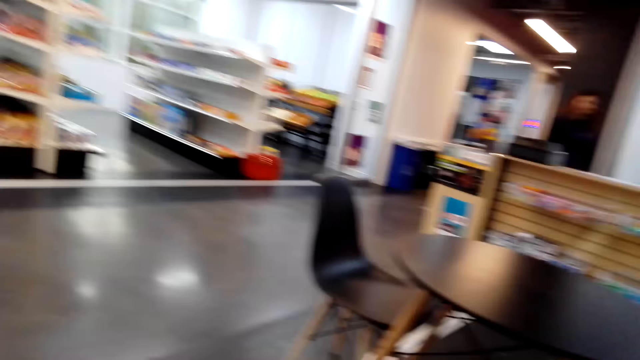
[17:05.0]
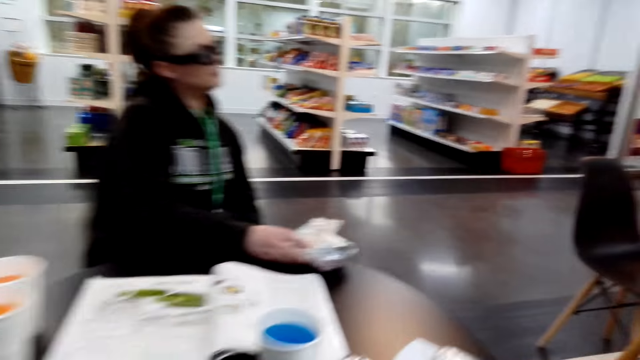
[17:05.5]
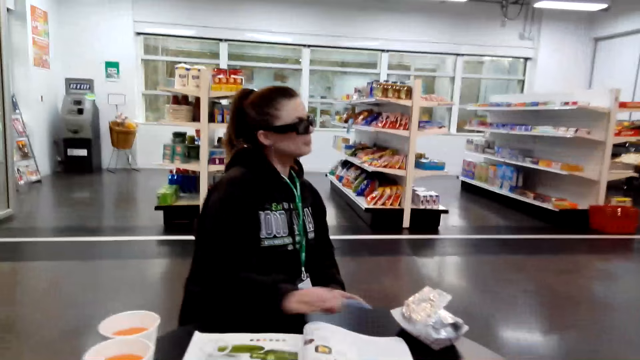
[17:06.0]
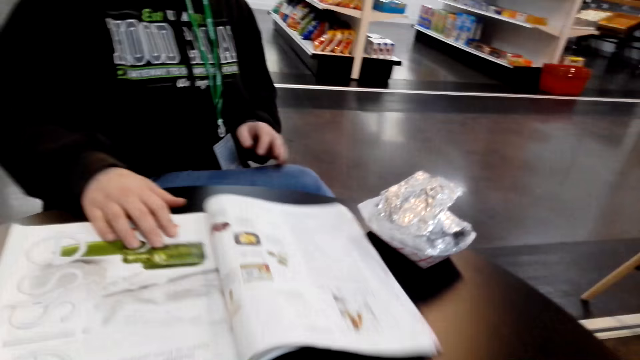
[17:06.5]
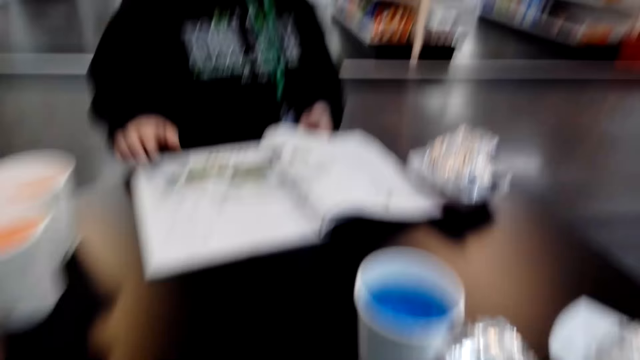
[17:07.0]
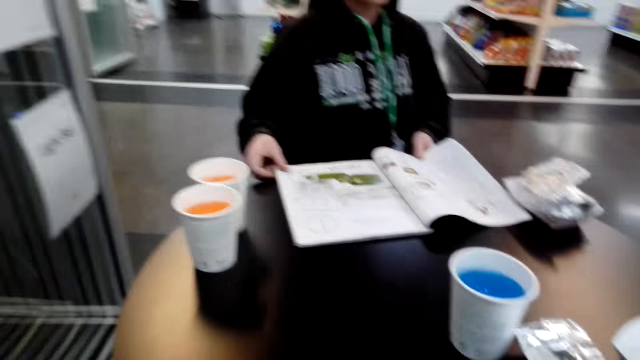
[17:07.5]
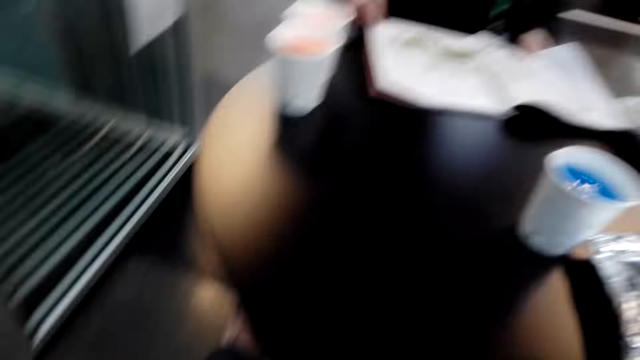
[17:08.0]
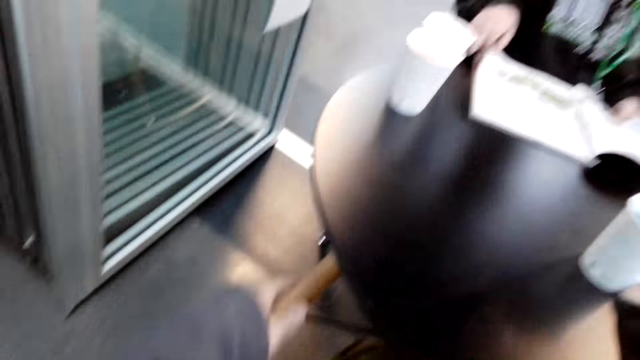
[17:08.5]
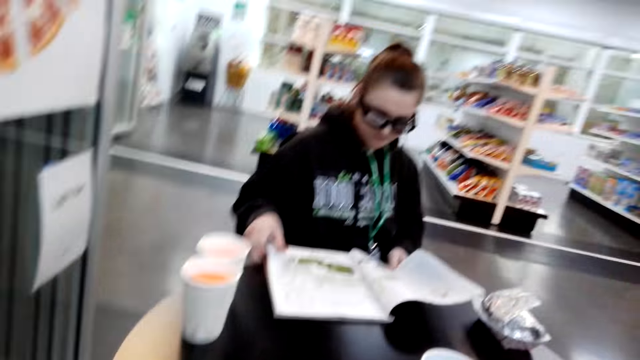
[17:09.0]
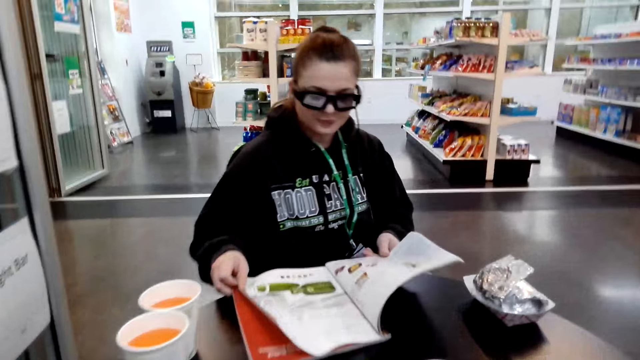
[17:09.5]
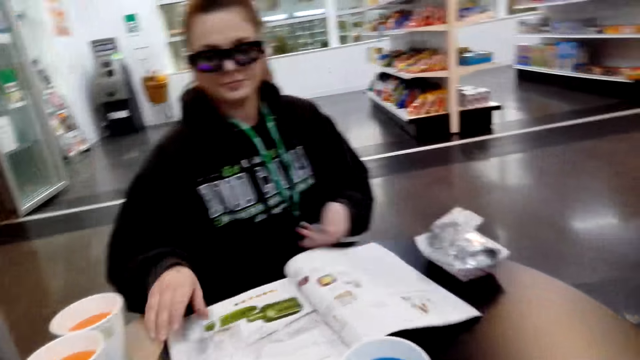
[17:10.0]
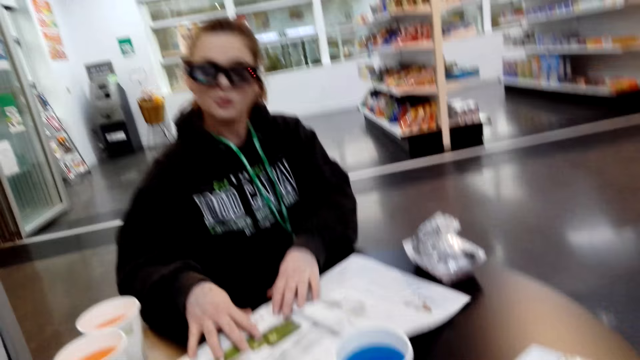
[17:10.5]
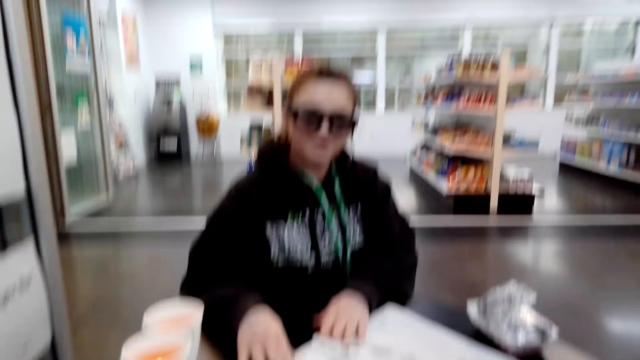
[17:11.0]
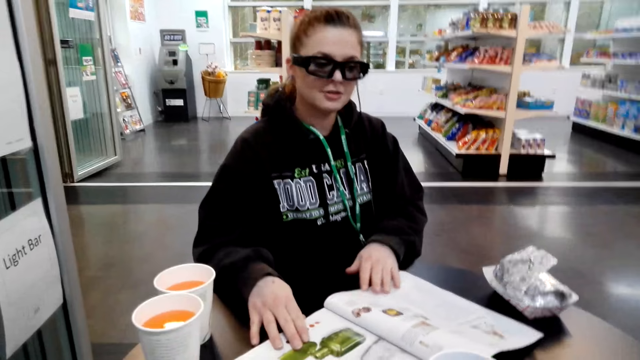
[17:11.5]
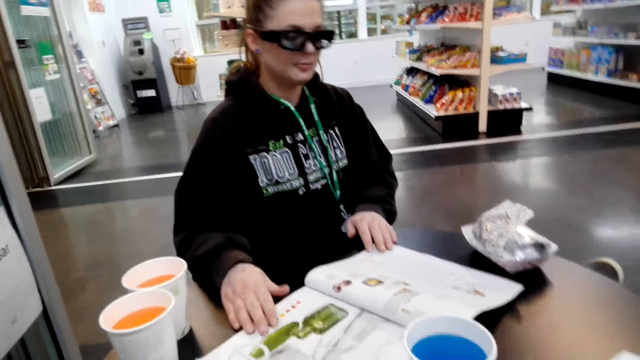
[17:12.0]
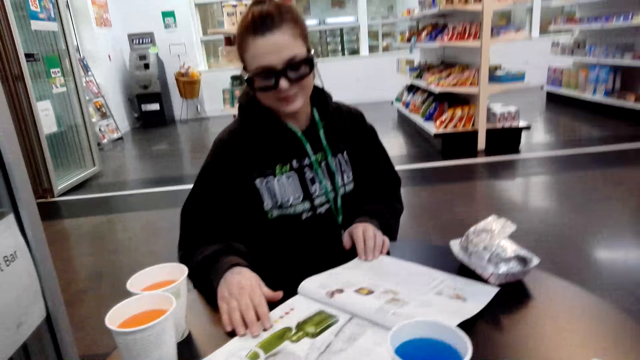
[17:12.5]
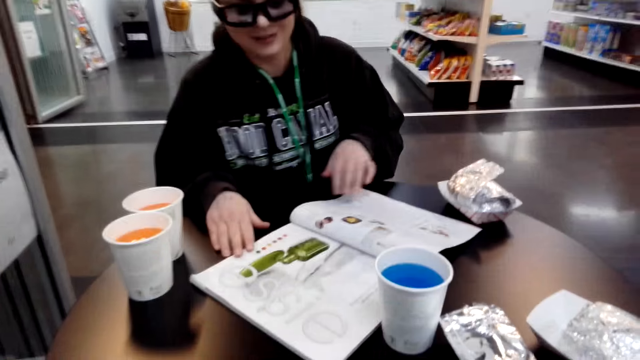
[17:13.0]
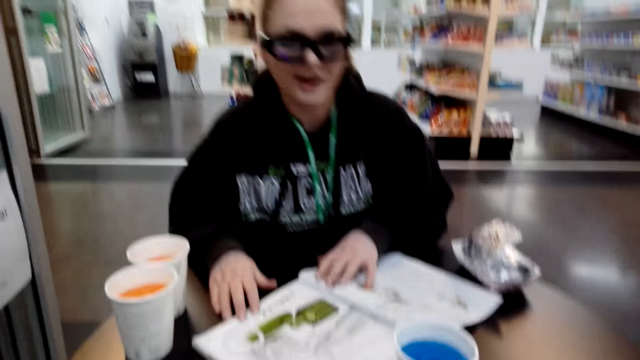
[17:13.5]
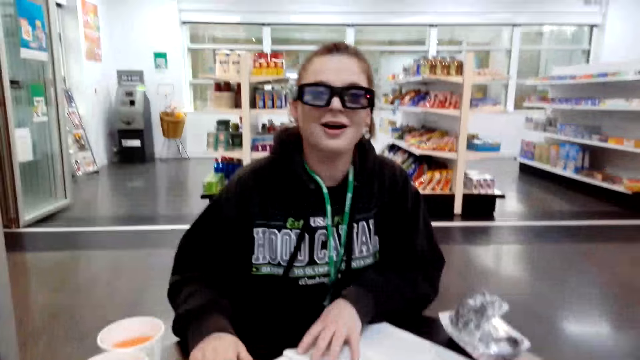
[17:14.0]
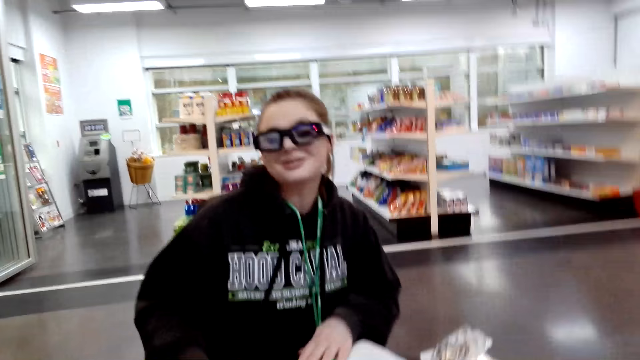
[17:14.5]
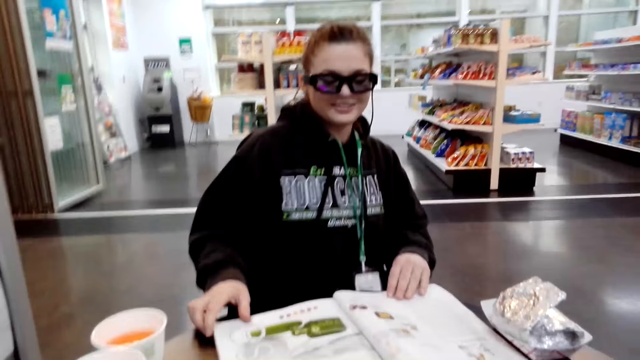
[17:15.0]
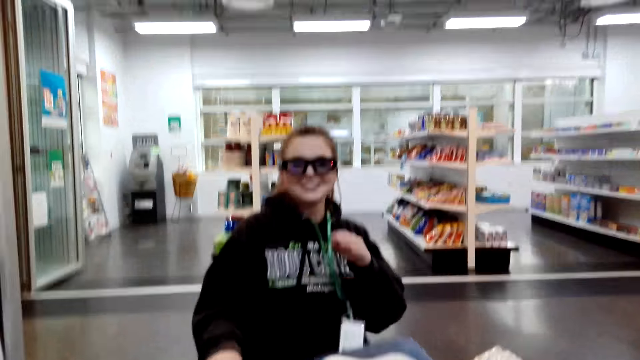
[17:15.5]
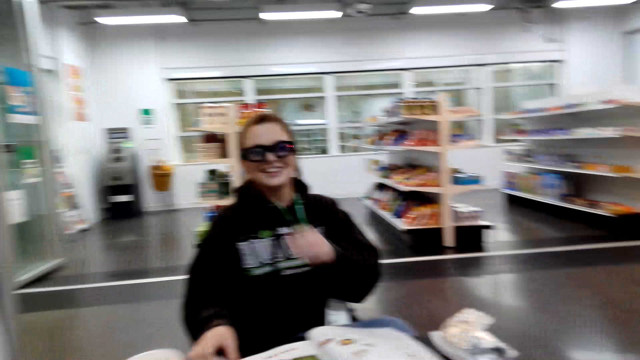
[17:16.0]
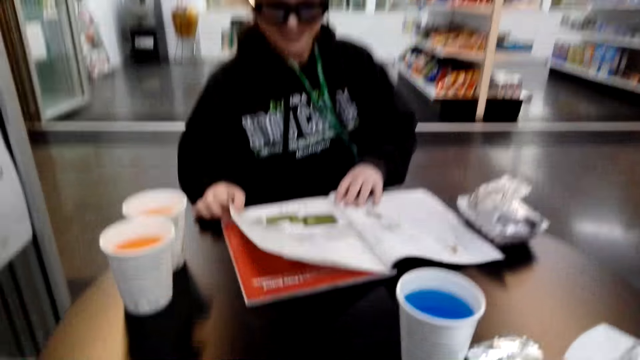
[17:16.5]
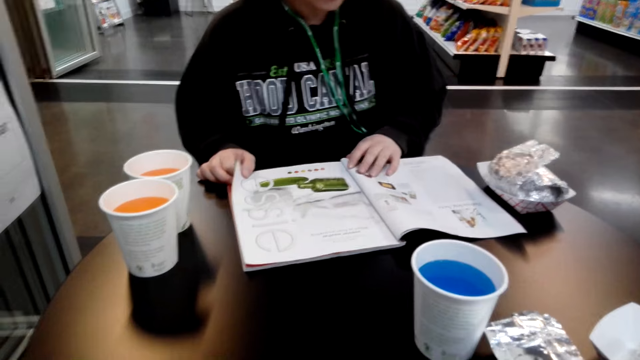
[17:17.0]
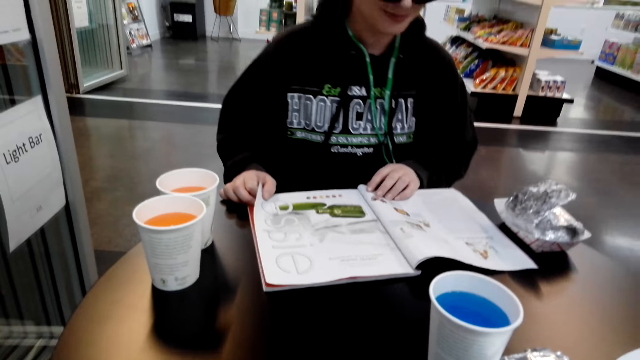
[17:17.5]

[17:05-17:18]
A woman pulls the book on the table. The camera wearer sits on a chair and looks around. The woman adjusts the book on the table and converses with the camera wearer. The woman adjusts the sitting position and moves her hand.

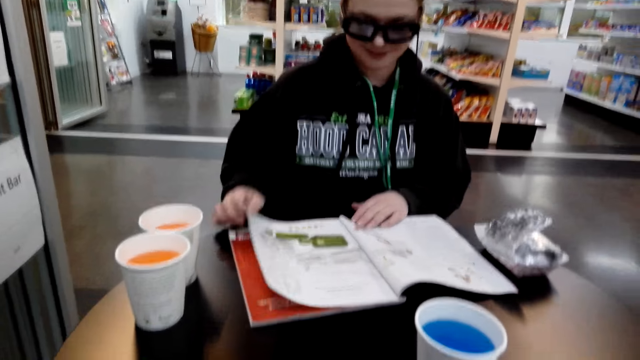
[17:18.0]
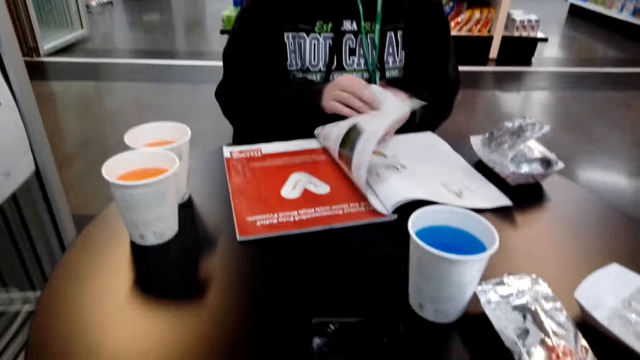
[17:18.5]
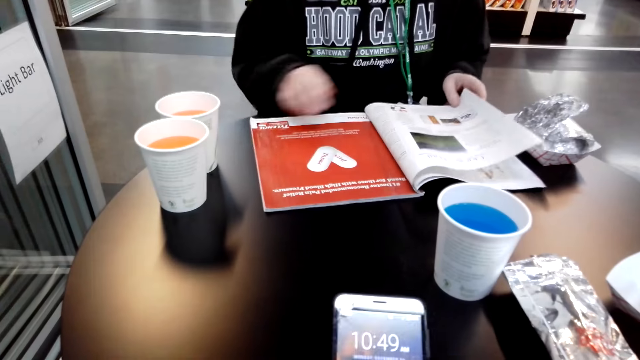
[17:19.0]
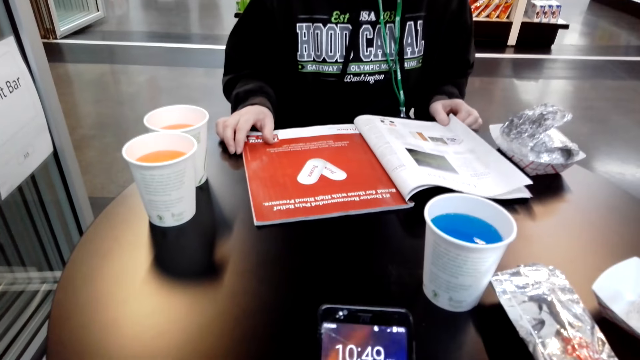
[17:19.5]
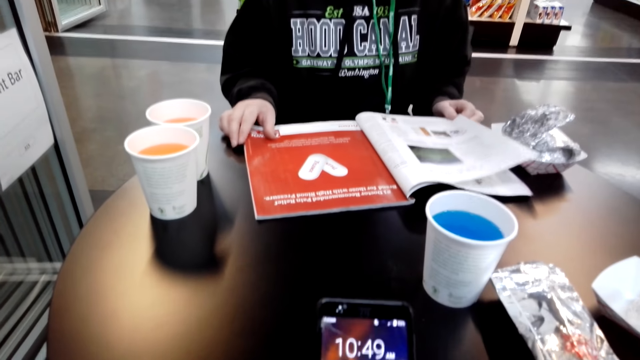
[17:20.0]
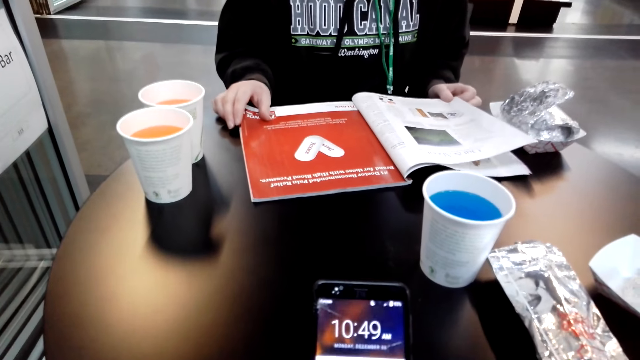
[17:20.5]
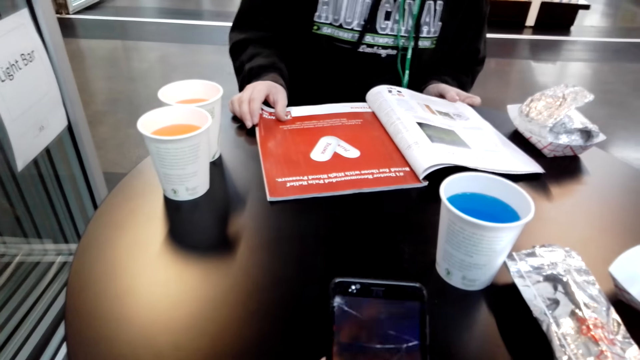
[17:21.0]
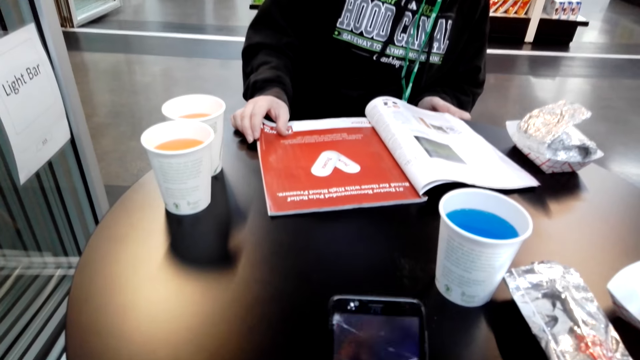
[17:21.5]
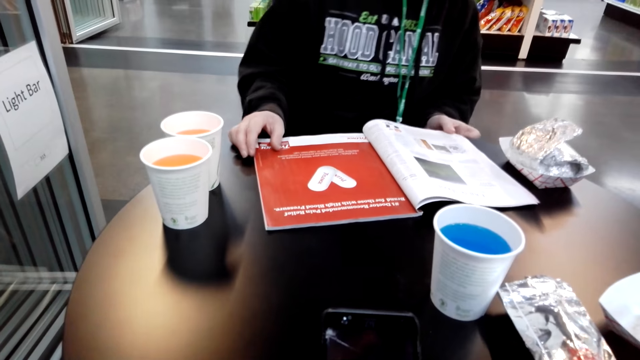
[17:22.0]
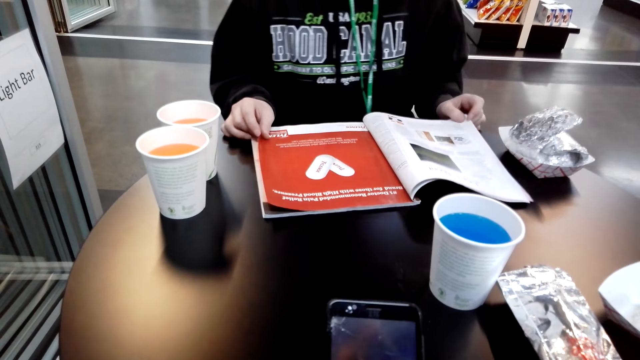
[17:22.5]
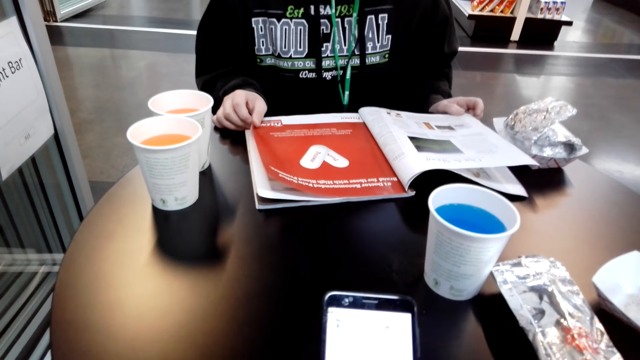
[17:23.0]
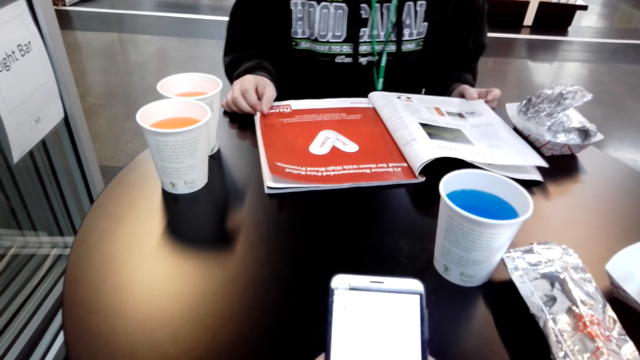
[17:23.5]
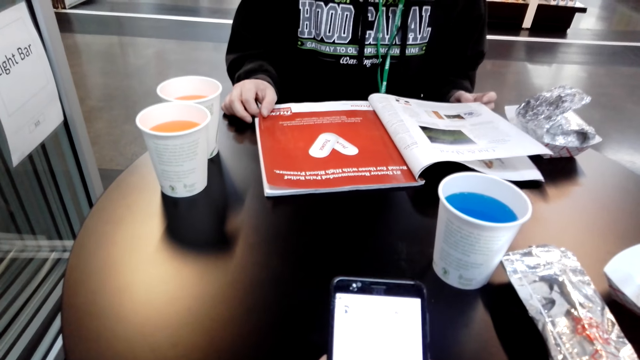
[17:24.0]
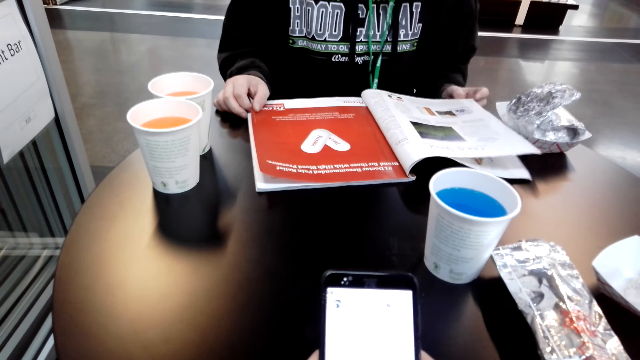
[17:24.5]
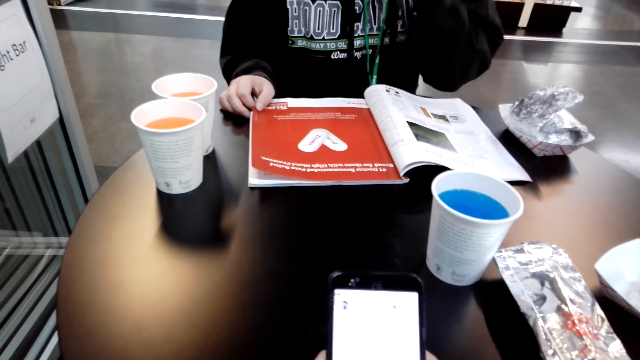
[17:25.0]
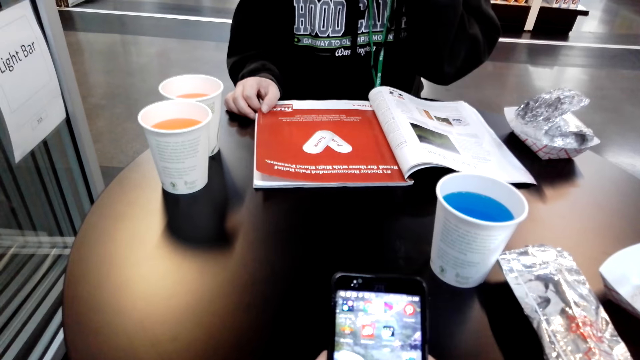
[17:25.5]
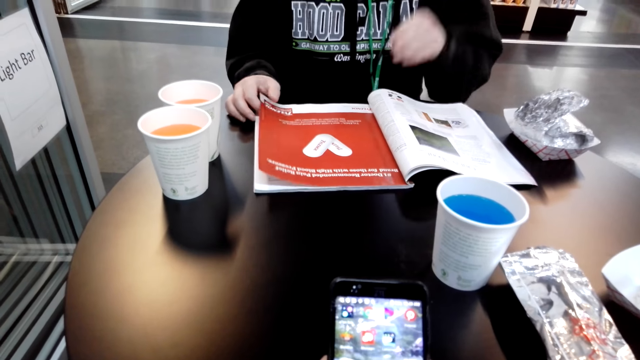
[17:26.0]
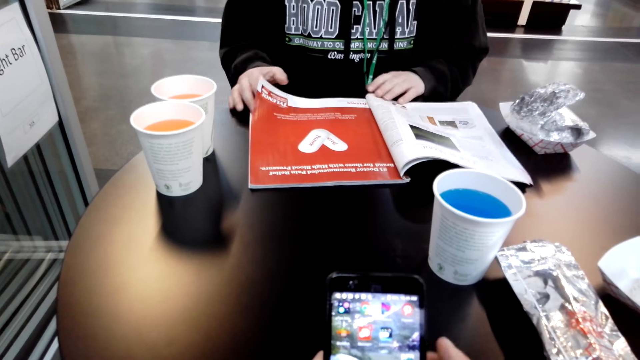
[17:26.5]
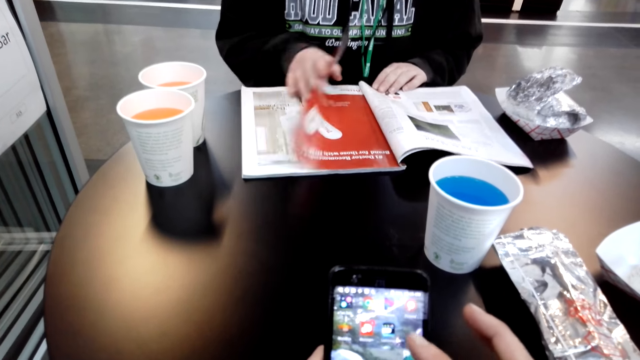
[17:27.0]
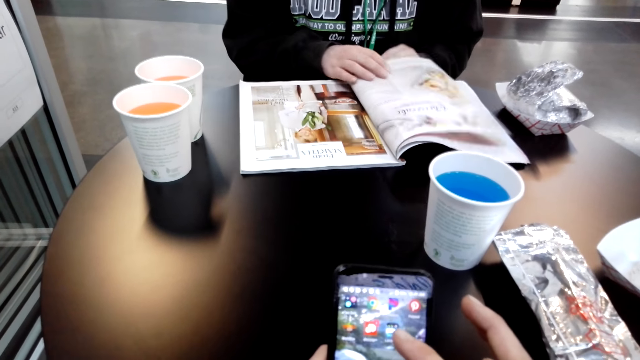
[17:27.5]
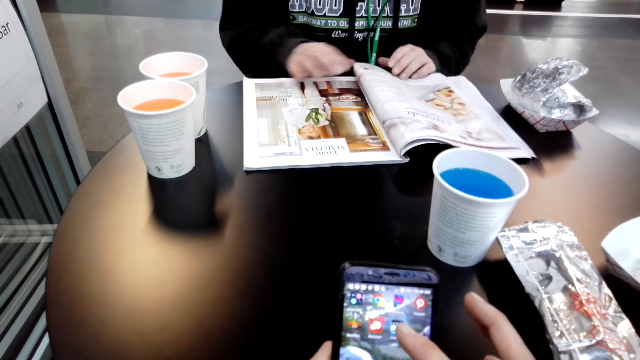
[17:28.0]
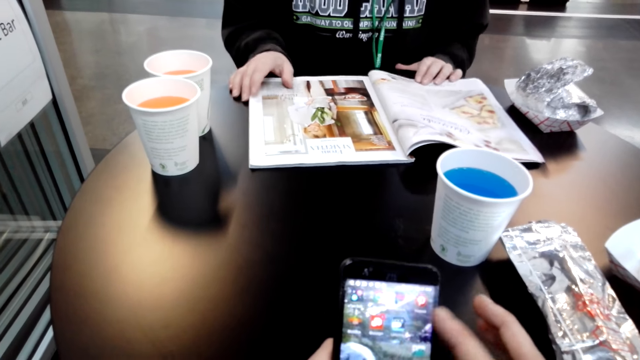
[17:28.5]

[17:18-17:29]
A woman flips the book. The camera wearer operates the cellphone. The woman opens a magazine, touches the book, and reads the magazine. The camera wearer uses the phone. The woman moves her hand, flips the book, and opens the magazine.
